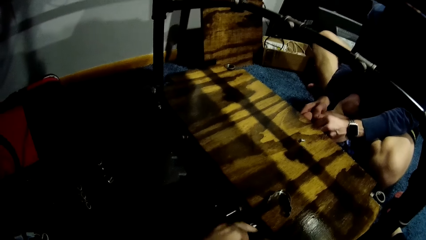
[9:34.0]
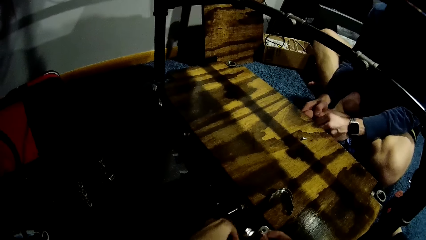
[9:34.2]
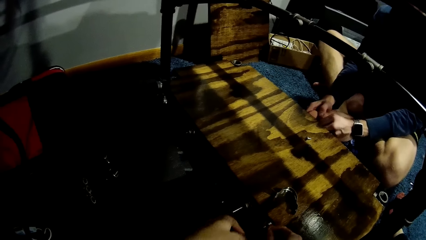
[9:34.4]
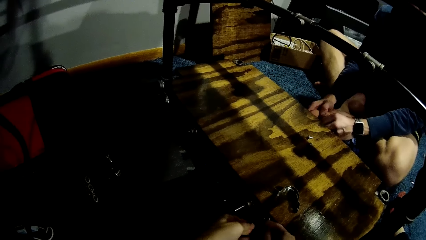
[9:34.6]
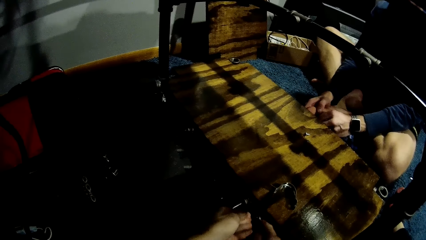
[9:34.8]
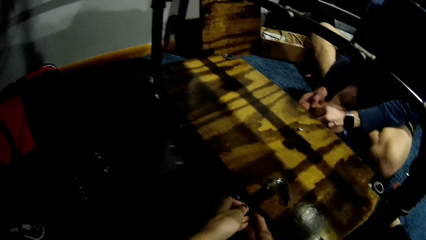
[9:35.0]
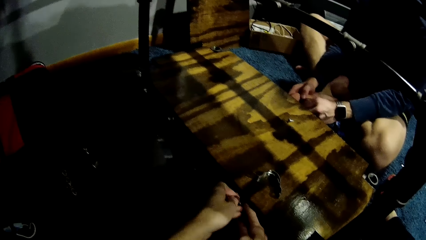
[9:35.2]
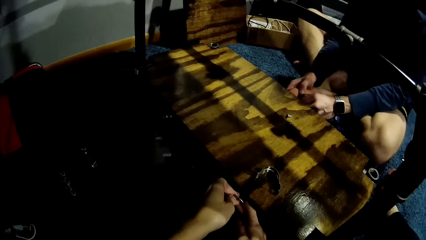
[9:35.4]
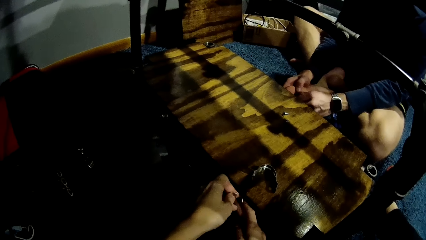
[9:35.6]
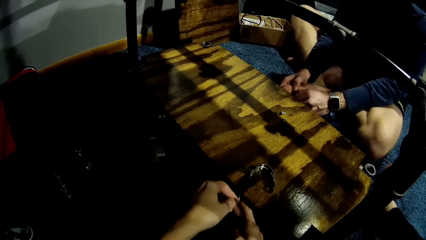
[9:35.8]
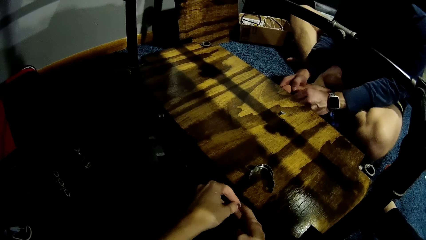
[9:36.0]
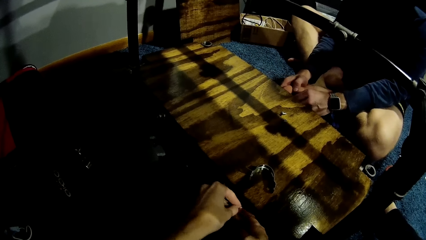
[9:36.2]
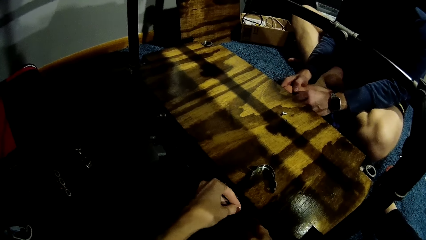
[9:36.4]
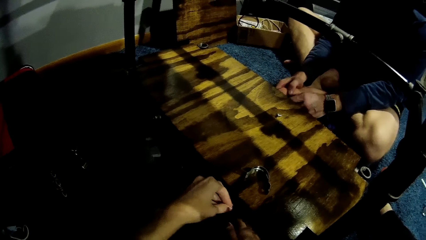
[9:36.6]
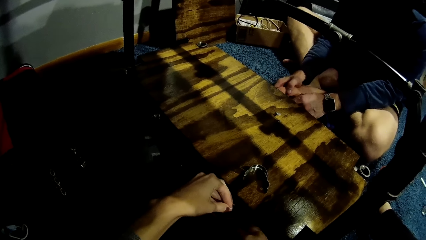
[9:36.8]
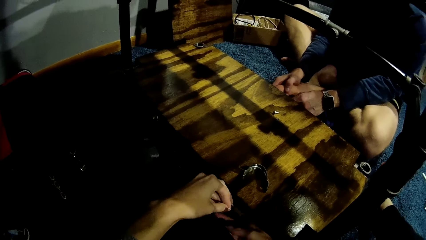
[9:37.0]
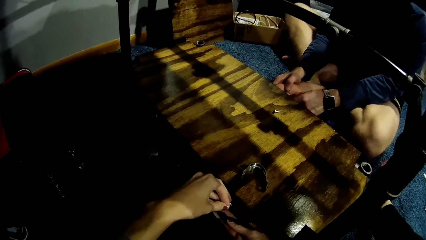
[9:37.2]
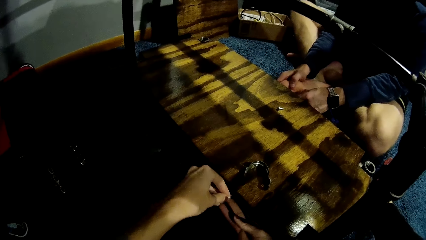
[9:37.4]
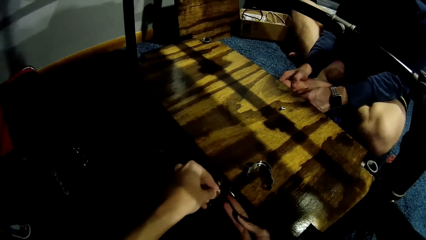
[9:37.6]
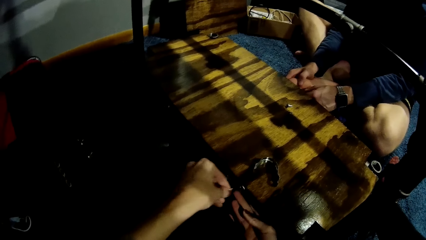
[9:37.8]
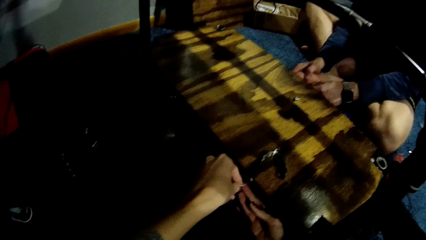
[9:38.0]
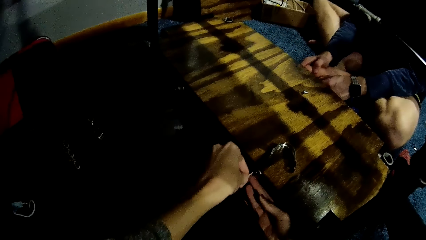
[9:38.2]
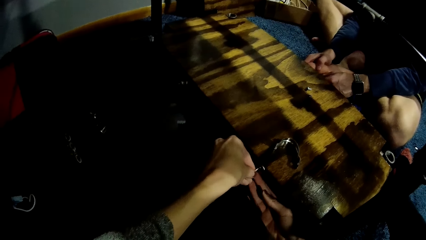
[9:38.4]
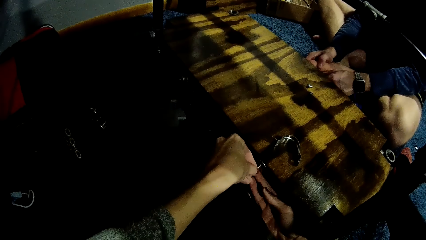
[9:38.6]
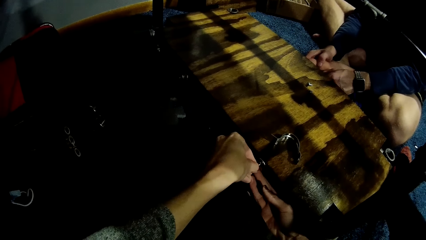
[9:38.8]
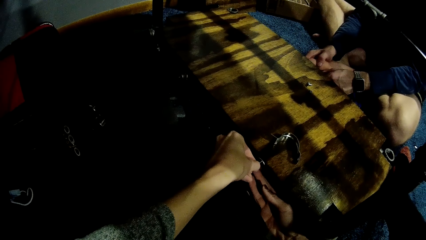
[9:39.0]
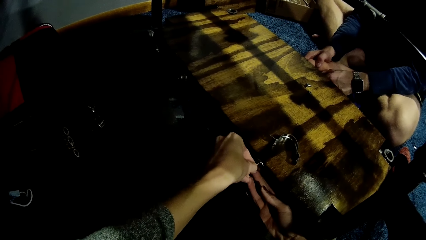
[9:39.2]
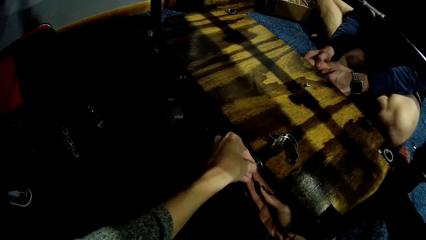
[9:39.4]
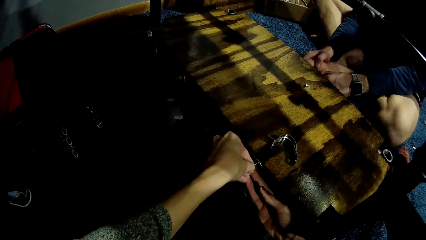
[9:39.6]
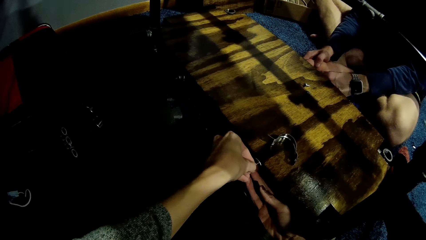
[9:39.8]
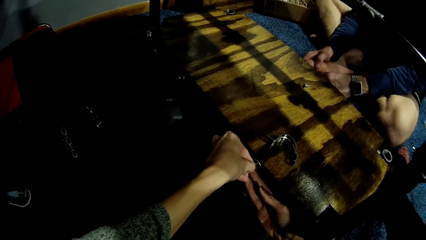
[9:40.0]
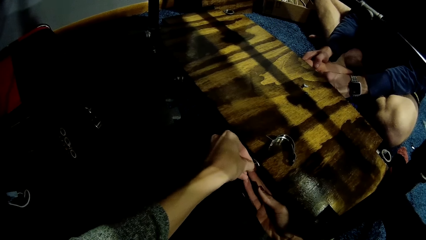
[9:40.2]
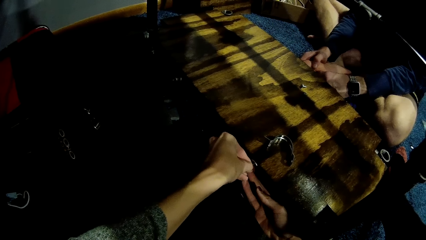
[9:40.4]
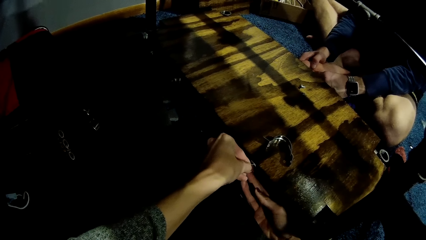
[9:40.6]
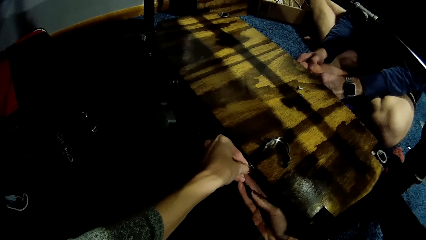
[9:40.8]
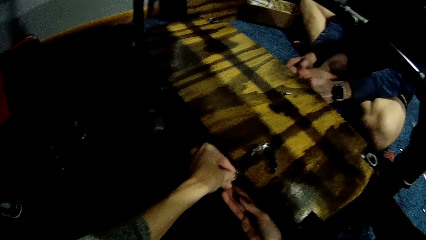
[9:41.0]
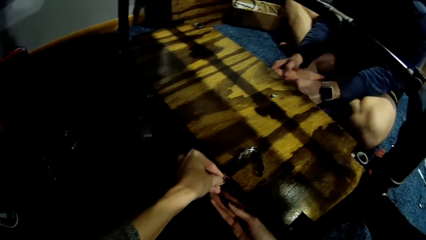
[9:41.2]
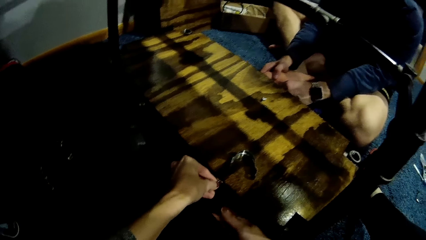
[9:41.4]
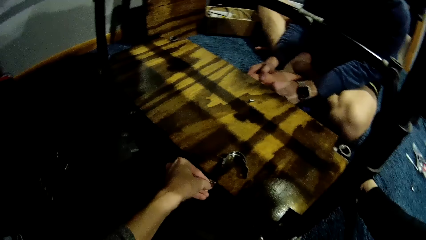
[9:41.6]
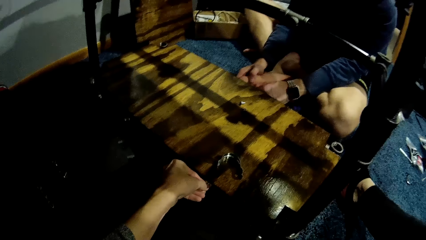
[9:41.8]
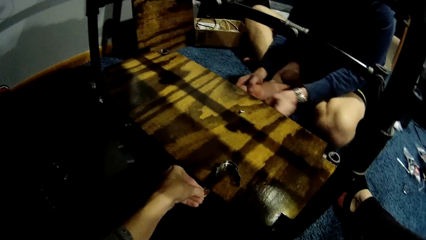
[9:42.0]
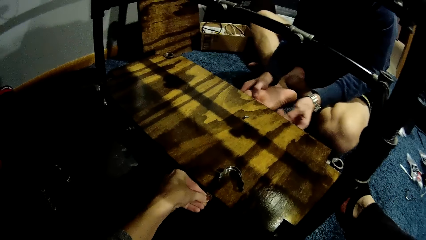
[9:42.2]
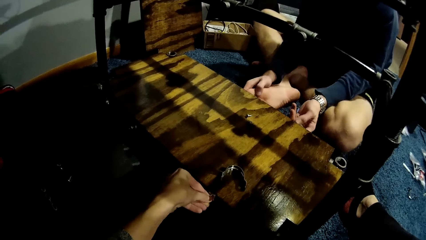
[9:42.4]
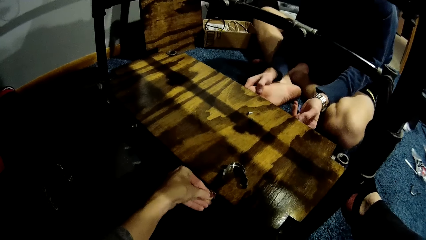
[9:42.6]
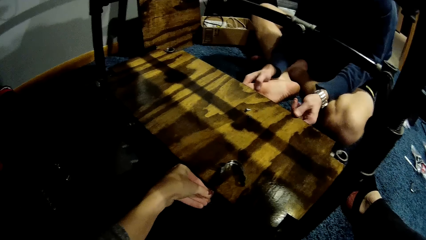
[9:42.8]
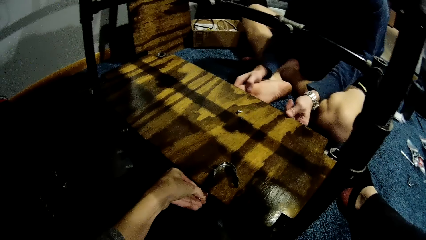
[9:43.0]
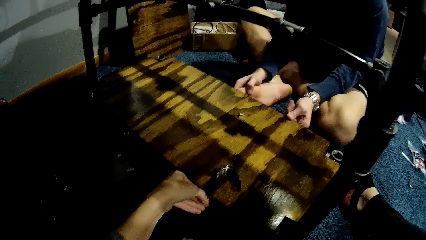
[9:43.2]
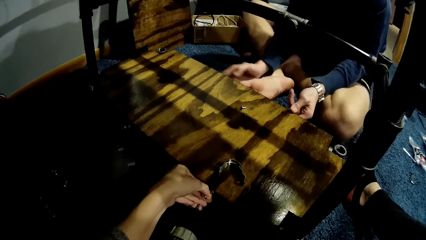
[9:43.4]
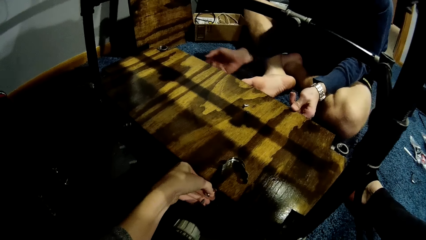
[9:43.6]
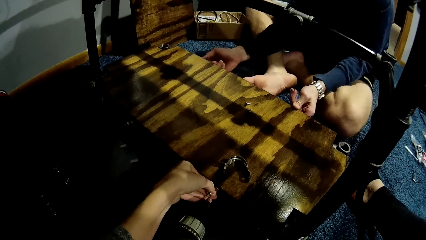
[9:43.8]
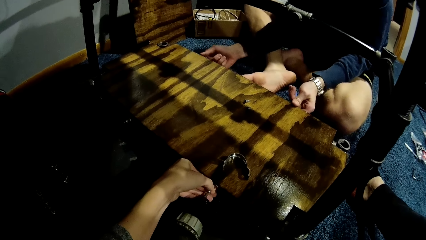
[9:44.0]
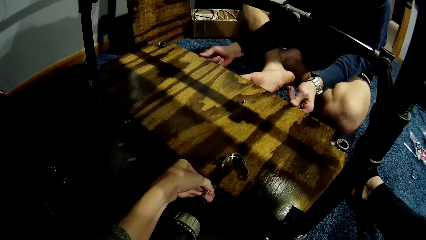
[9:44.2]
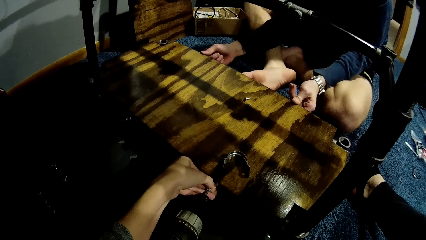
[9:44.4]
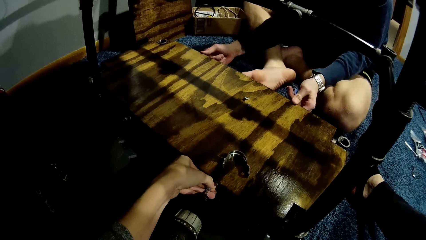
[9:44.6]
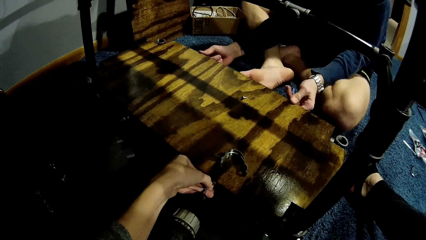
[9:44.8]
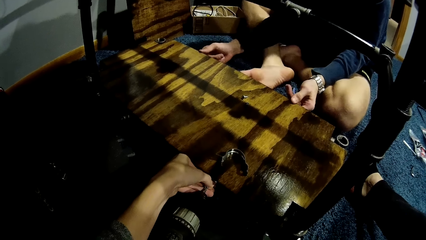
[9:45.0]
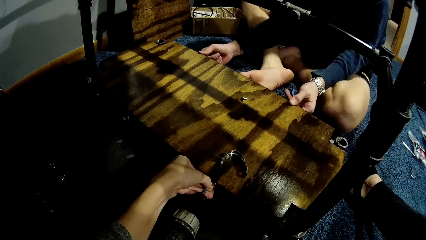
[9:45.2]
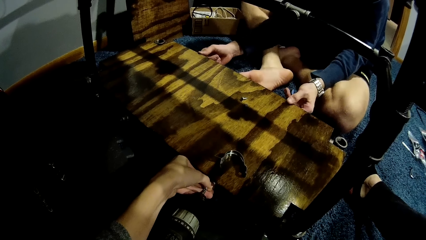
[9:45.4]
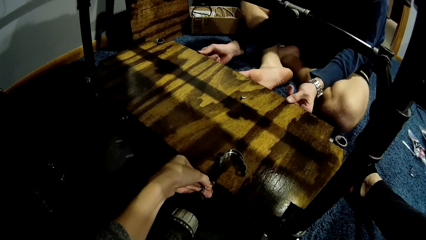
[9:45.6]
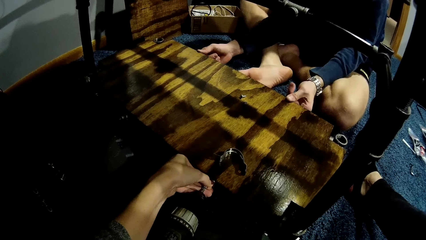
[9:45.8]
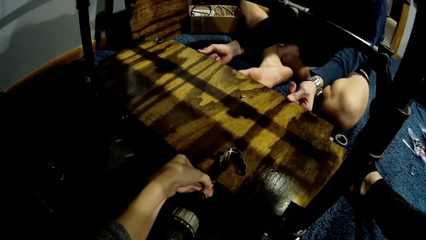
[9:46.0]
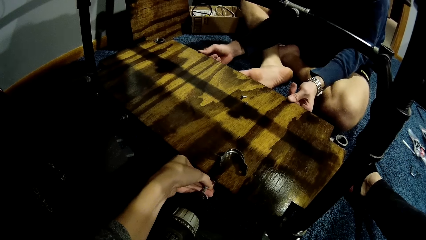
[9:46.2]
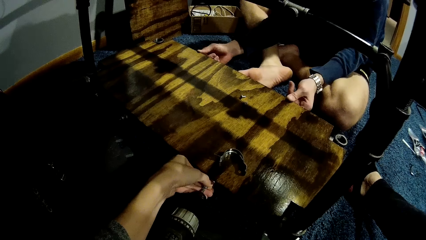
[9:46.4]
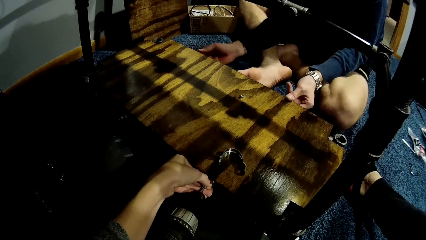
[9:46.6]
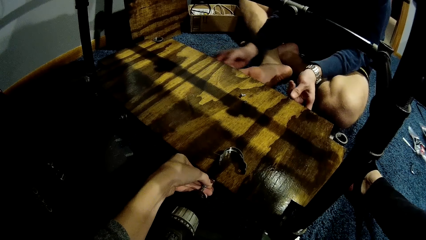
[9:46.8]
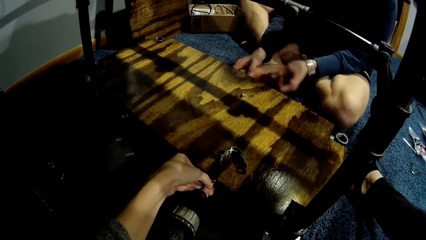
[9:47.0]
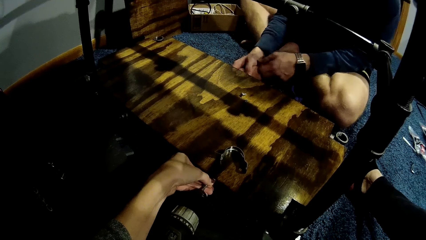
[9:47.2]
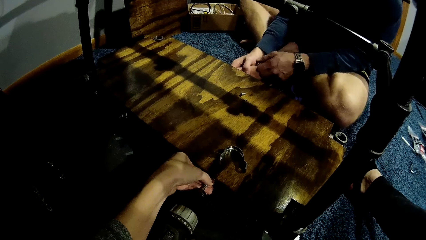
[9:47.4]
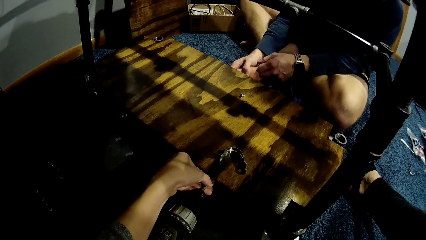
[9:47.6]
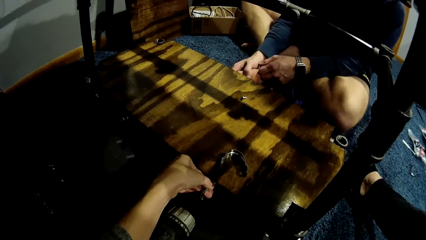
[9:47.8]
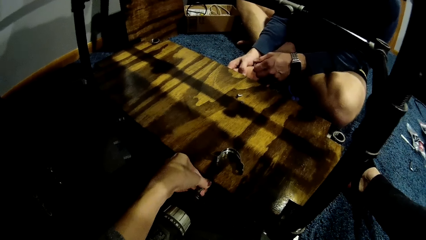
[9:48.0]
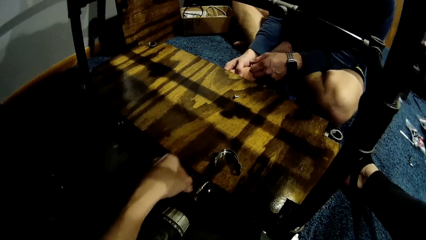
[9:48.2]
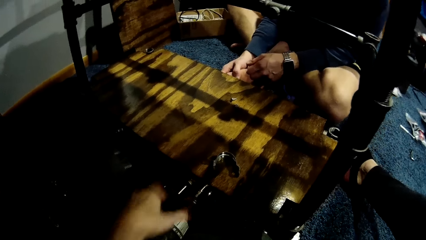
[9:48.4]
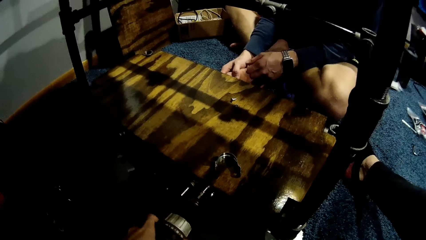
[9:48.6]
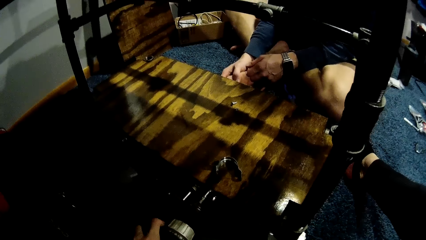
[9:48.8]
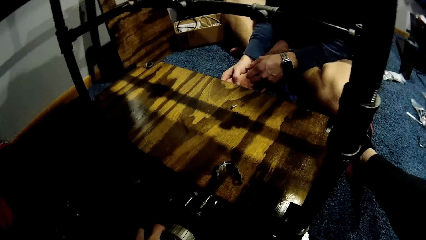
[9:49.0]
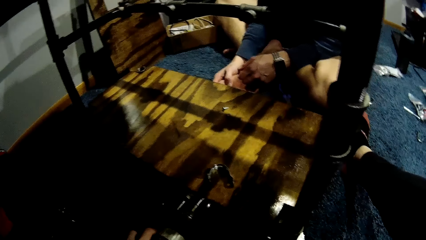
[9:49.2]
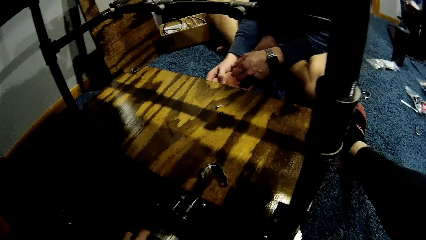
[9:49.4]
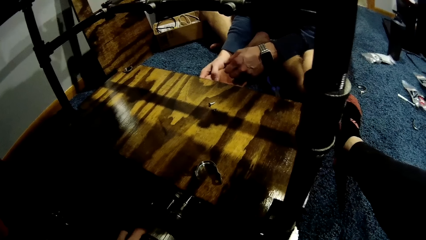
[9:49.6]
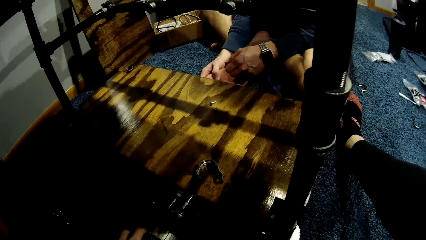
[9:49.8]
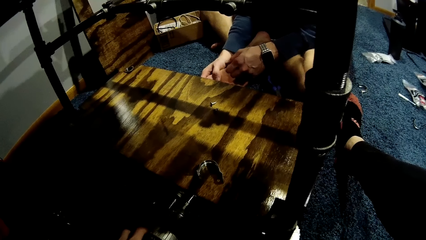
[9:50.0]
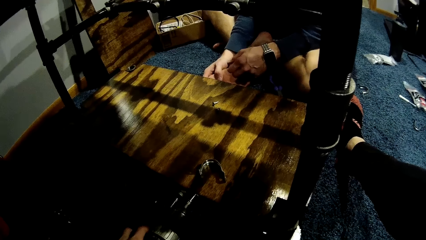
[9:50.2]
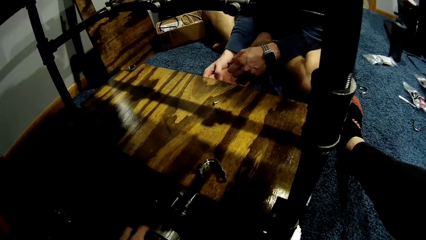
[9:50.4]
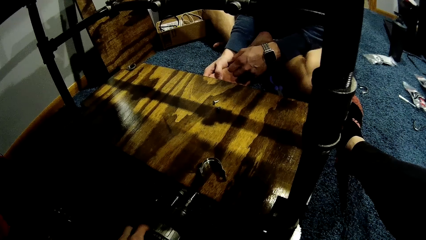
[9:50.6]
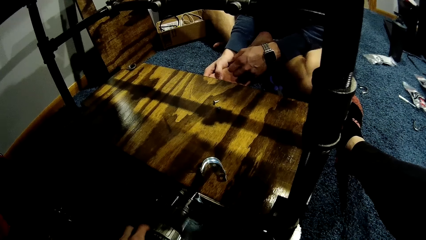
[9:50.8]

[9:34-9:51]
The camera wearer fixes the cardboard. She places another metal pipe on the wood on the car lift with her left hand. She places the nail on the wood on the car lift with her right hand. A man places both his hands on the wood on the car lift. The man fixes the cardboard.
